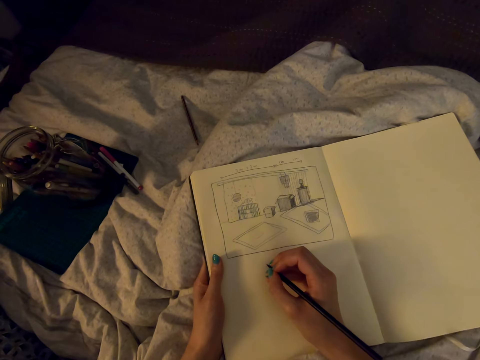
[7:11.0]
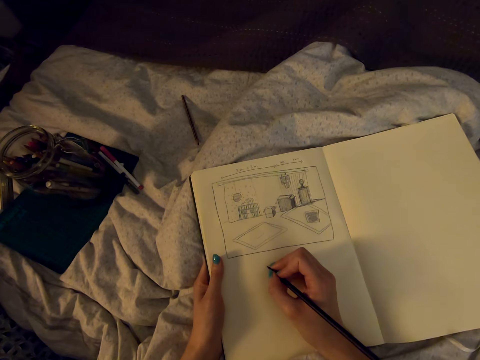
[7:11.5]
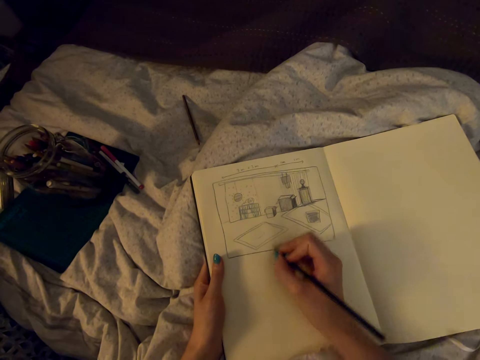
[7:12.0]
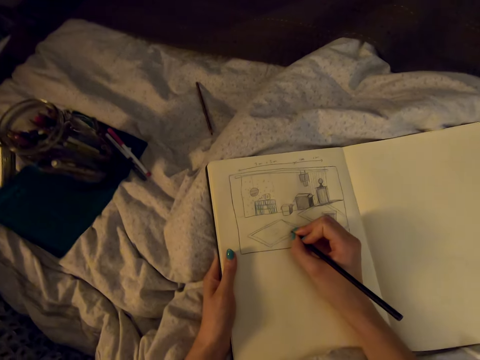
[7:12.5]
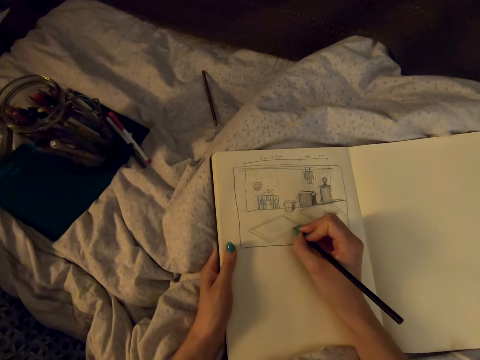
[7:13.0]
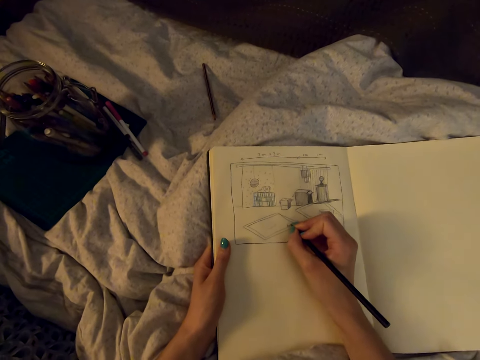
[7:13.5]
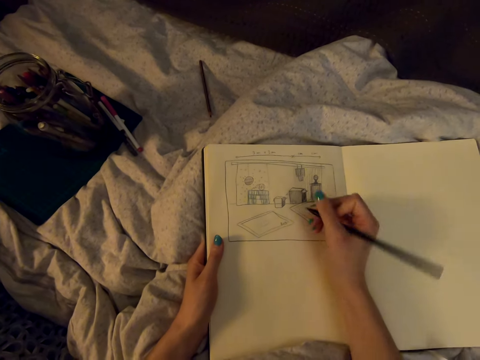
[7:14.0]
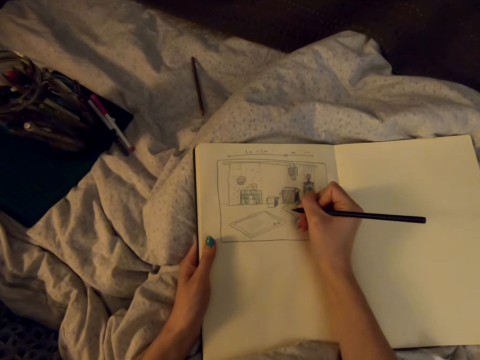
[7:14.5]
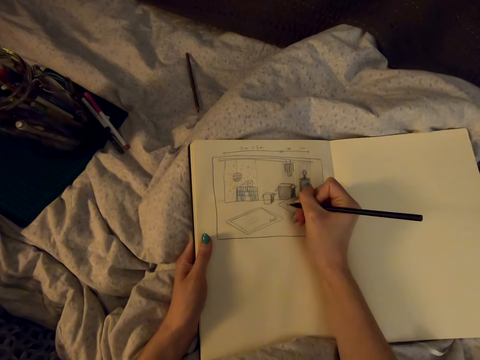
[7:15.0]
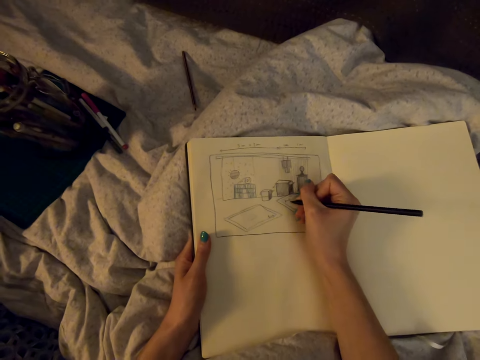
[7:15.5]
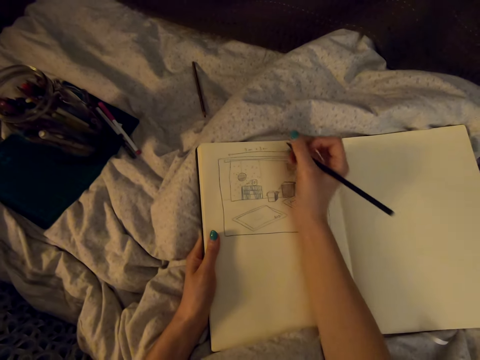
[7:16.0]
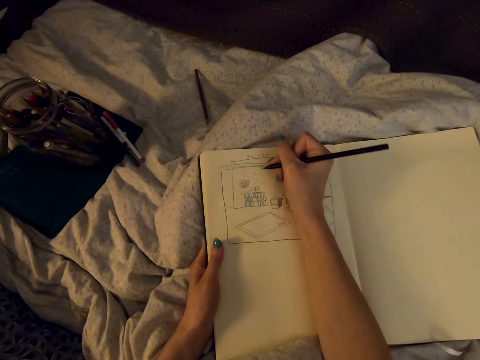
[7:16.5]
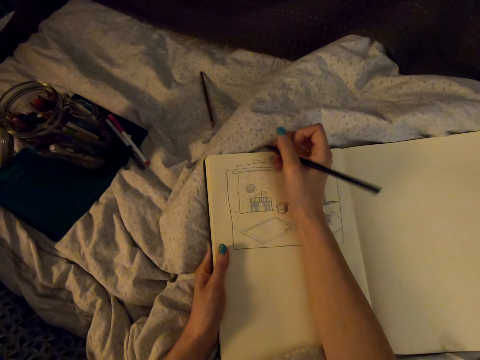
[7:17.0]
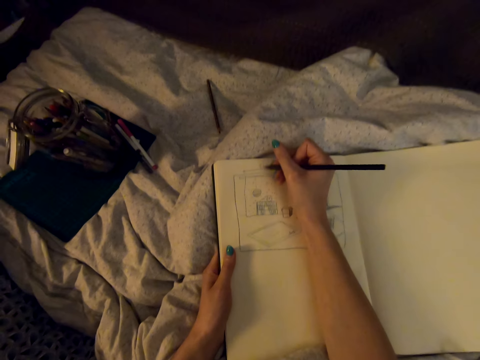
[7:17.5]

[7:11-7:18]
The camera wearer writes on the drawing.

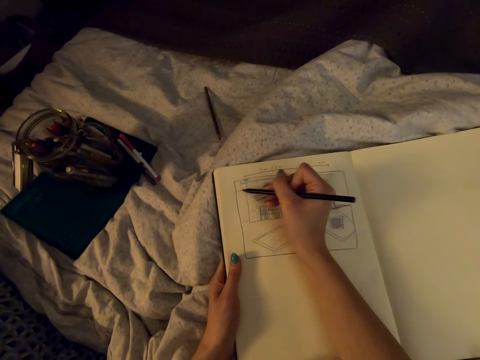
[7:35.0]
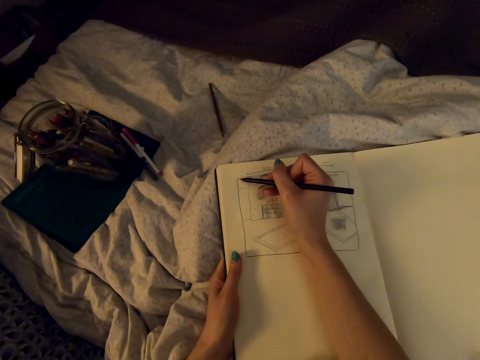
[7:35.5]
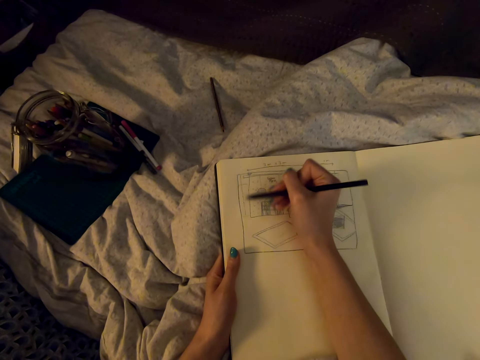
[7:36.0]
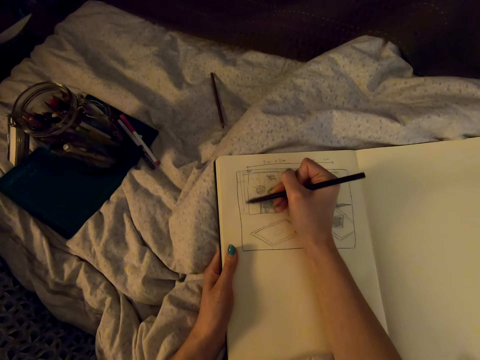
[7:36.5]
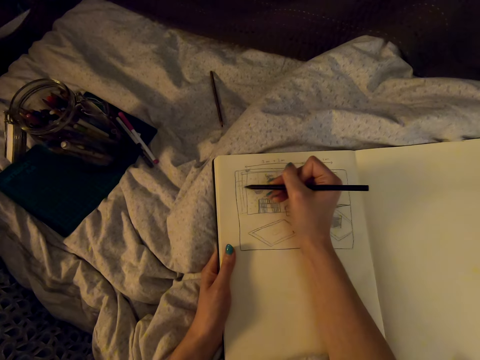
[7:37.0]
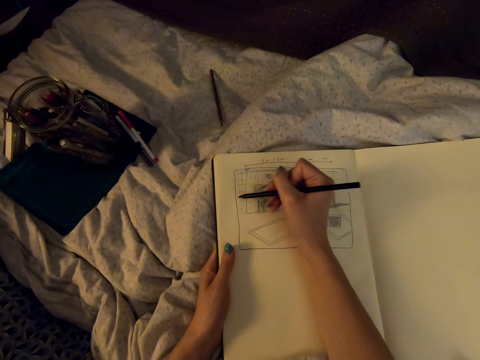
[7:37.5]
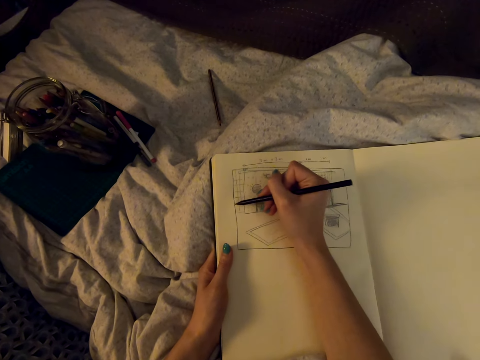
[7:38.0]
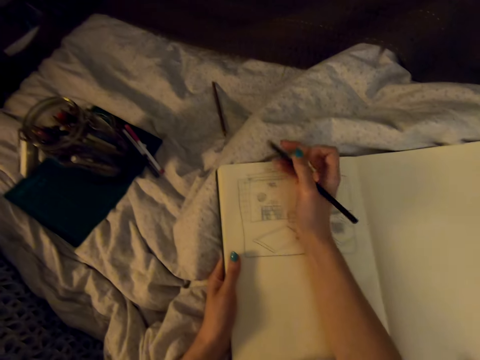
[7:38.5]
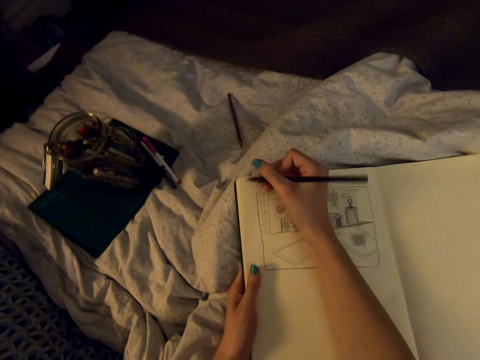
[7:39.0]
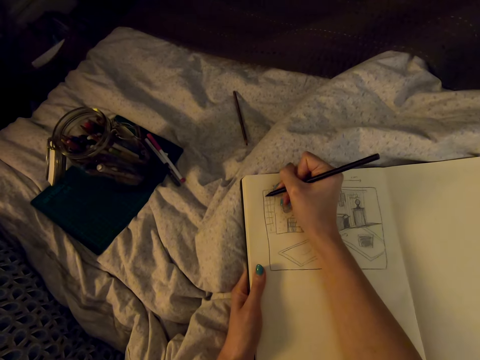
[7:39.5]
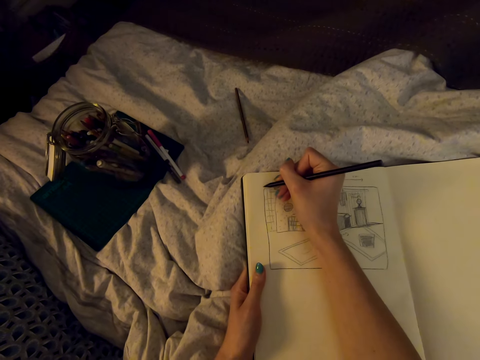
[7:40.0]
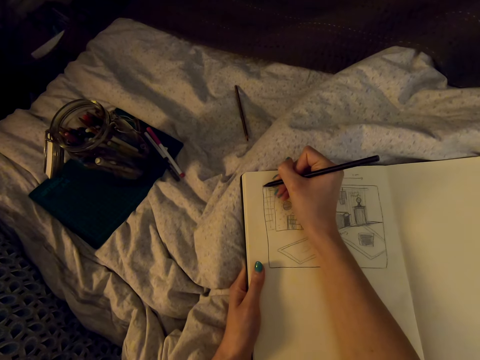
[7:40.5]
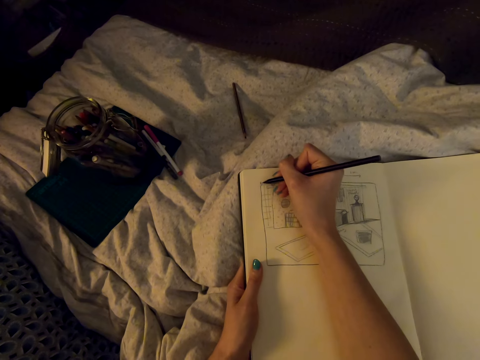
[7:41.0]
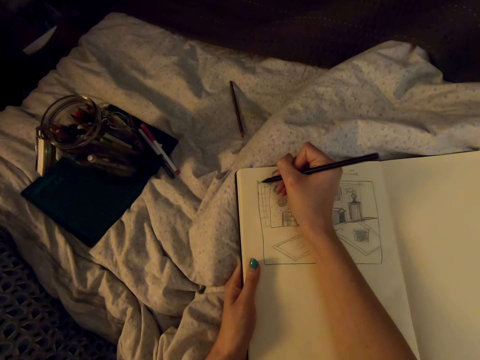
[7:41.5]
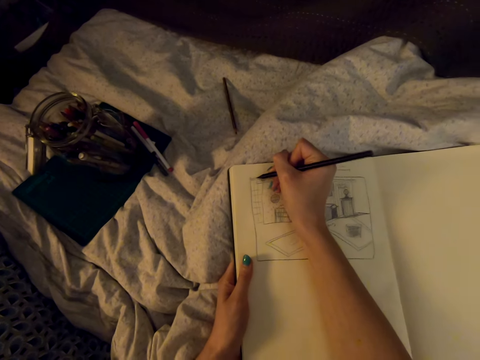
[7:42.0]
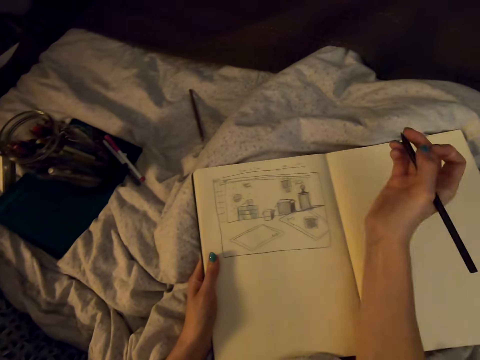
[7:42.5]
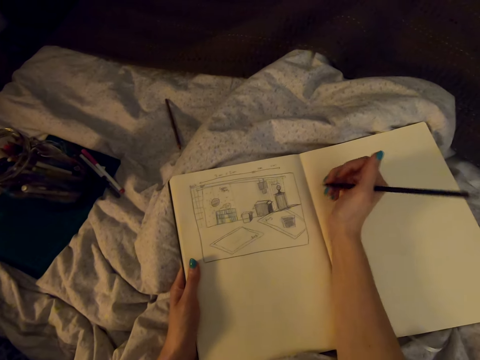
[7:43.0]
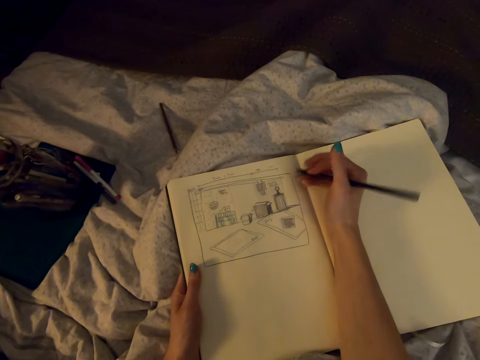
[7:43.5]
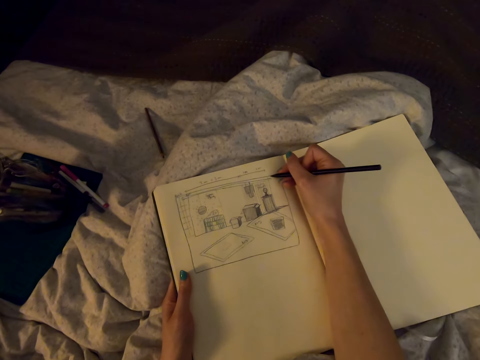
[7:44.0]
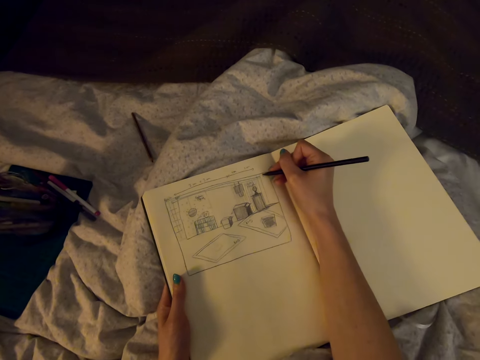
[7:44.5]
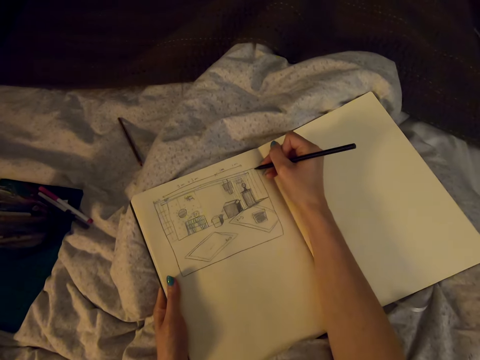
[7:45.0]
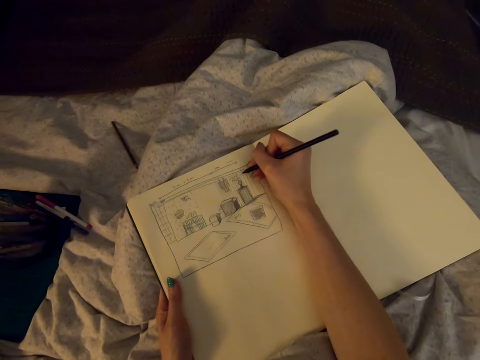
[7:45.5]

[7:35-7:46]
The camera wearer draws on the book.

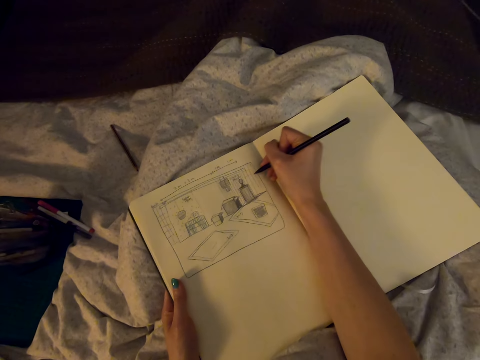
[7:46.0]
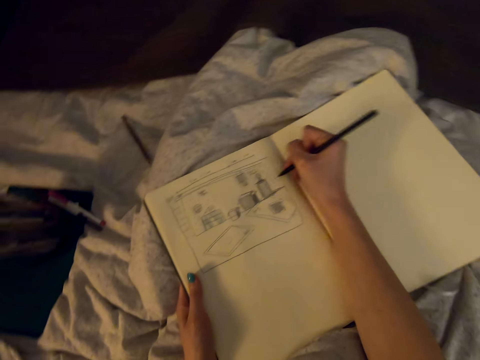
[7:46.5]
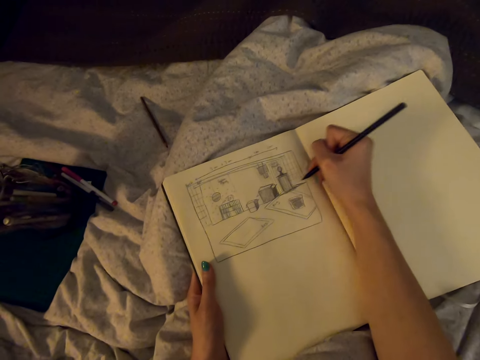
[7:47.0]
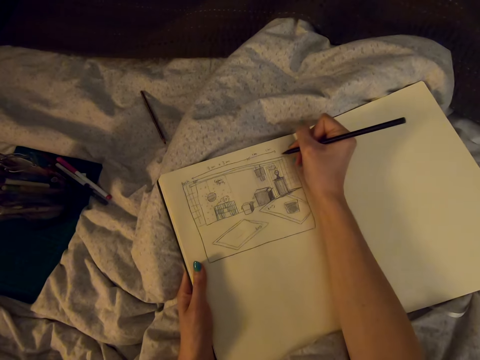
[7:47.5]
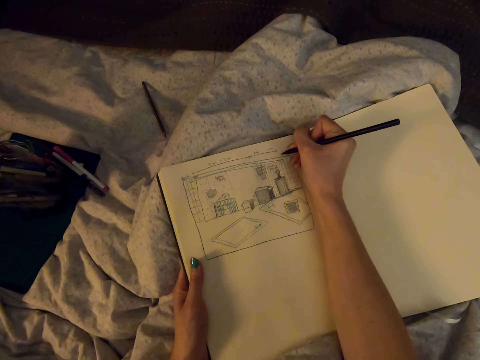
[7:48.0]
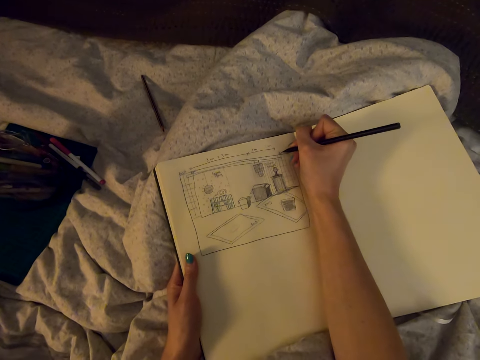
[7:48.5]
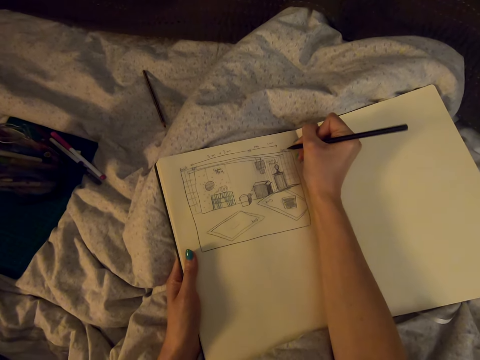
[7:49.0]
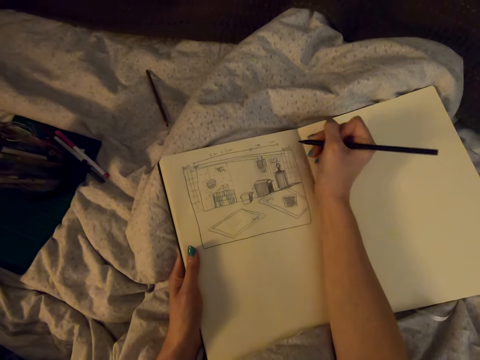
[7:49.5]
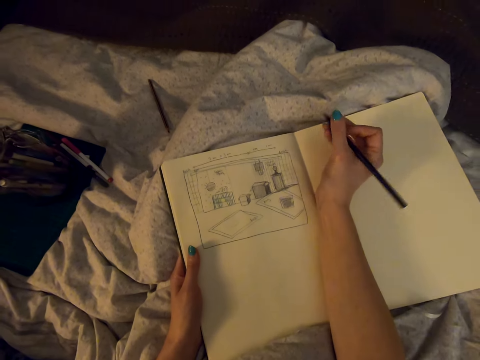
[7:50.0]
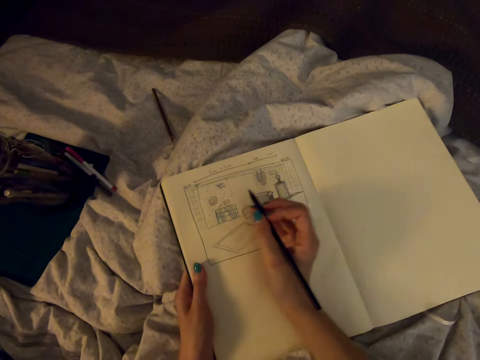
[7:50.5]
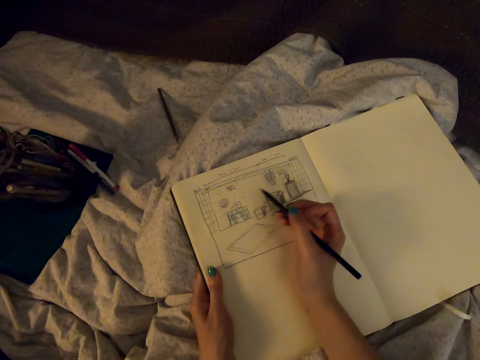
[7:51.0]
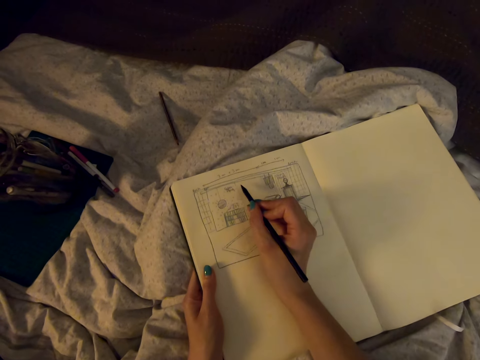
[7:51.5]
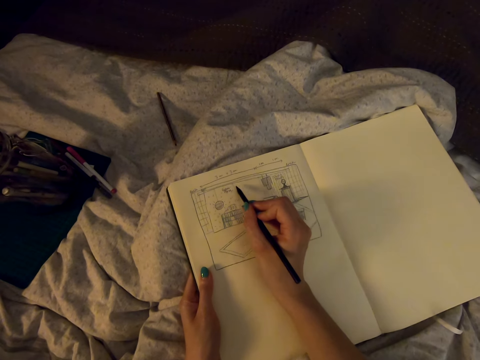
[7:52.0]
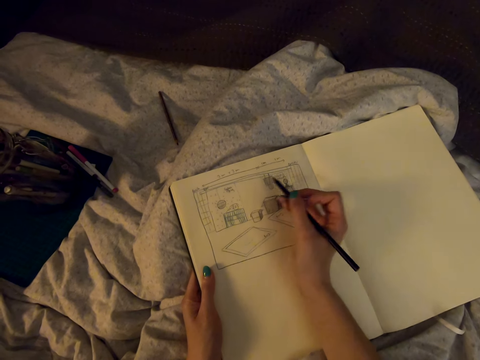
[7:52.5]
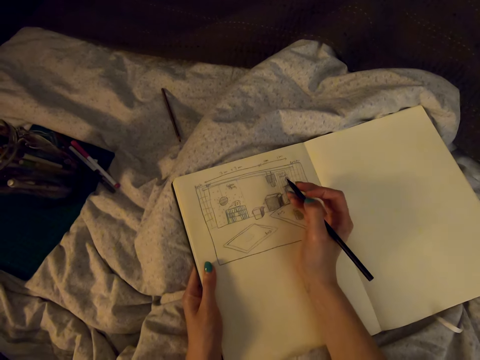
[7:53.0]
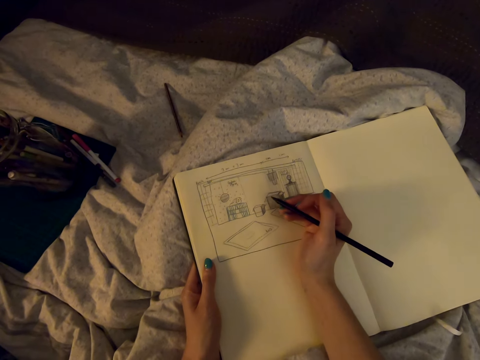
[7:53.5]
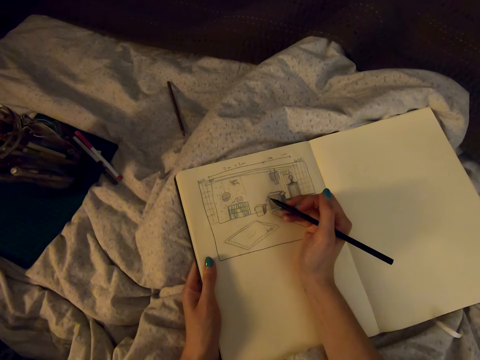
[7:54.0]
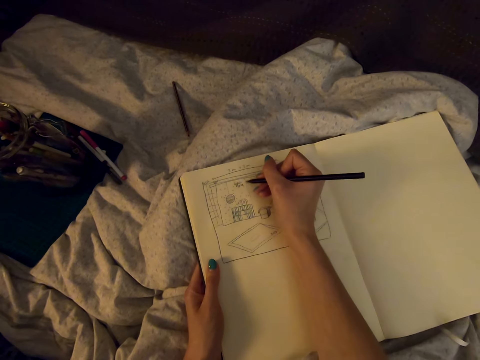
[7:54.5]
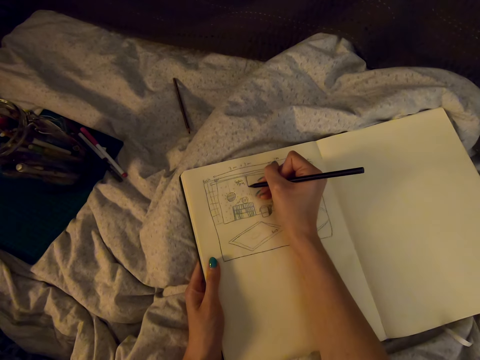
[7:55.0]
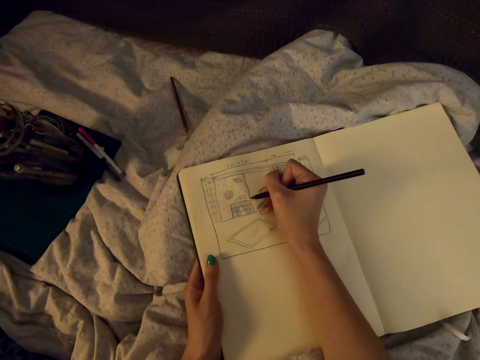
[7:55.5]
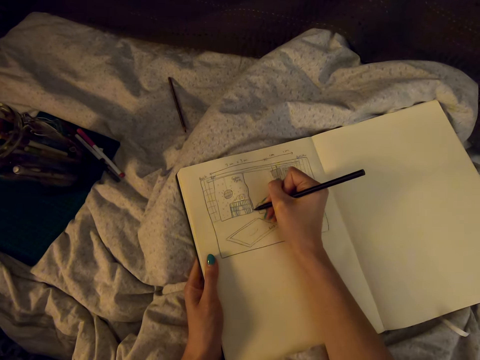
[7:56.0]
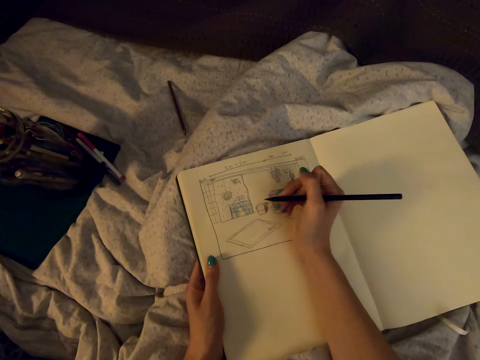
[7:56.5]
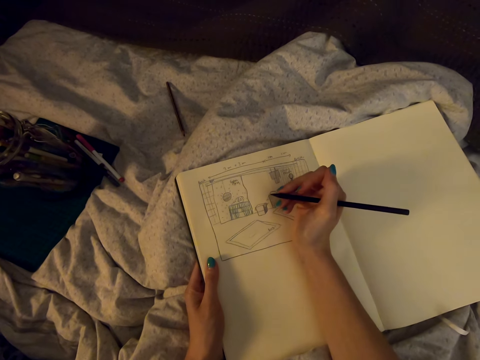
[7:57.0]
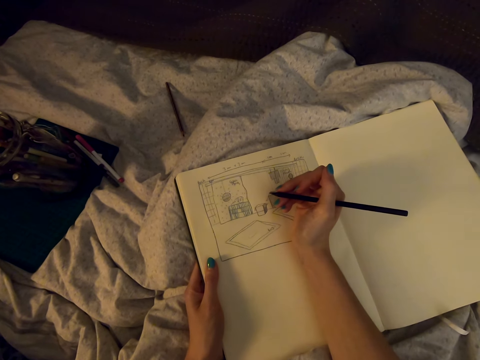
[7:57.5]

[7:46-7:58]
The camera wearer writes on the drawing. They draw on the book.
